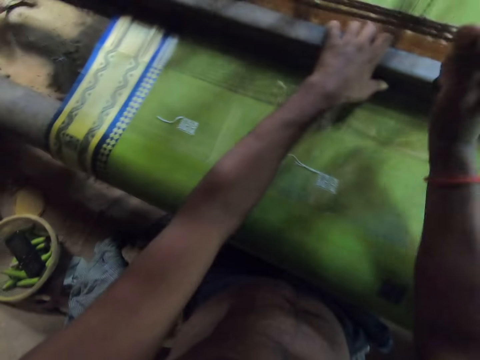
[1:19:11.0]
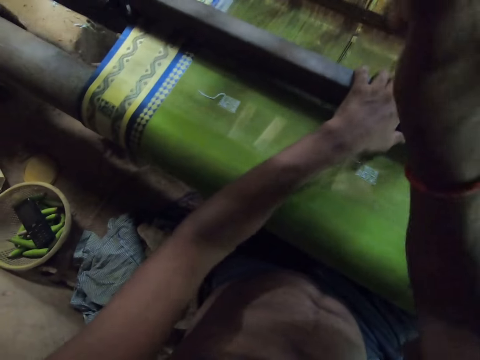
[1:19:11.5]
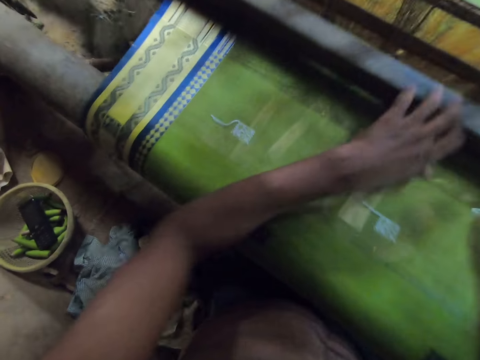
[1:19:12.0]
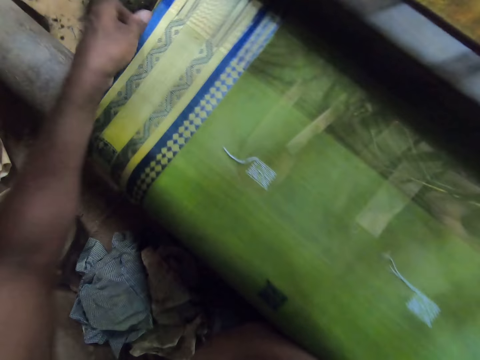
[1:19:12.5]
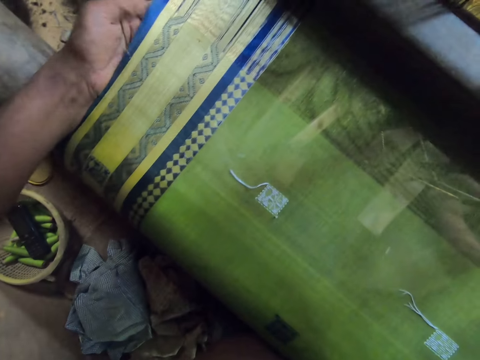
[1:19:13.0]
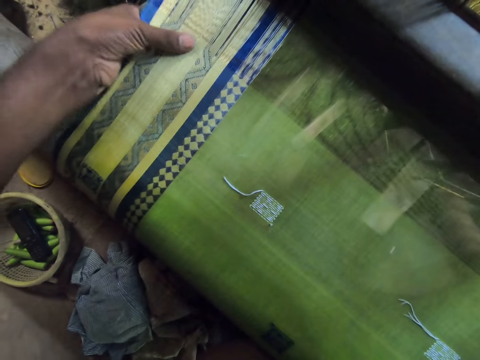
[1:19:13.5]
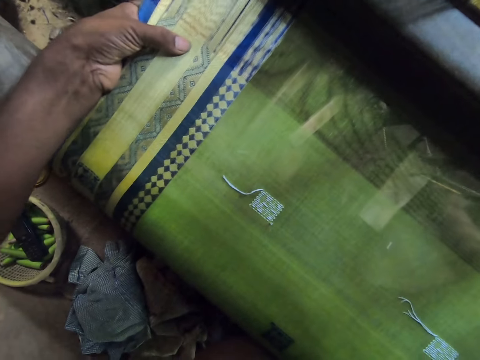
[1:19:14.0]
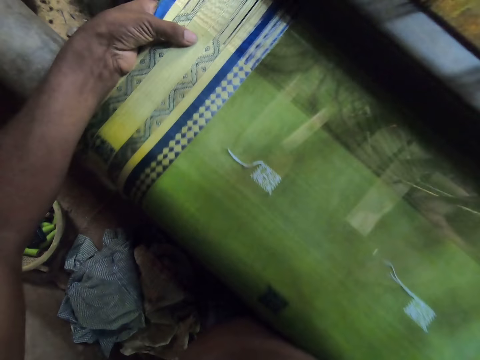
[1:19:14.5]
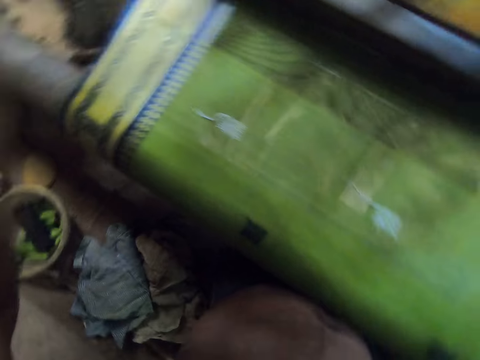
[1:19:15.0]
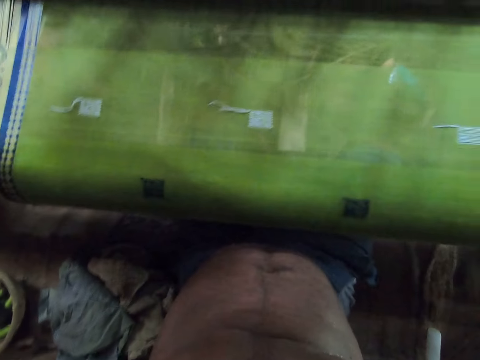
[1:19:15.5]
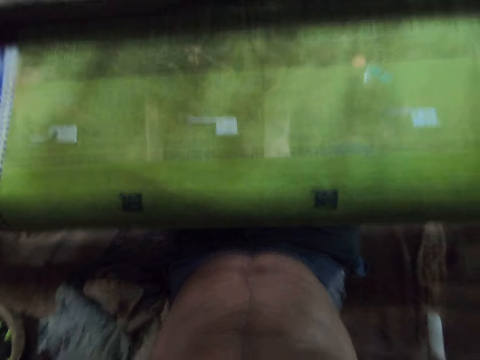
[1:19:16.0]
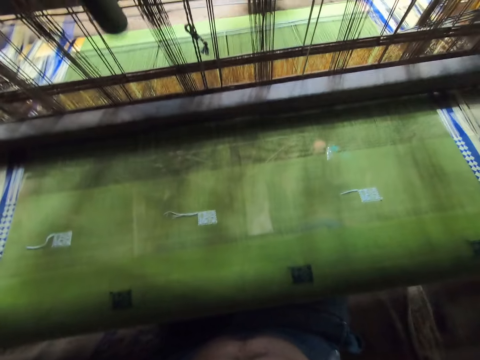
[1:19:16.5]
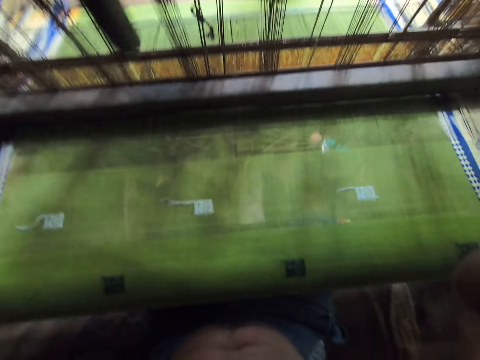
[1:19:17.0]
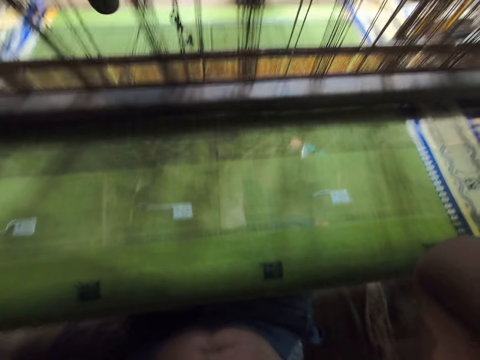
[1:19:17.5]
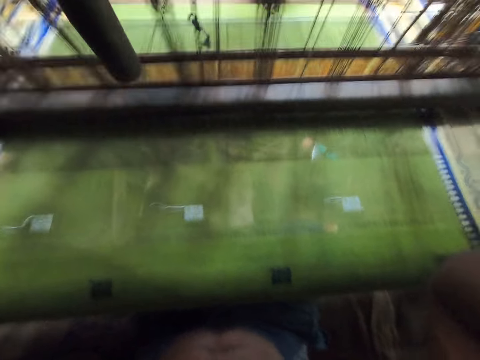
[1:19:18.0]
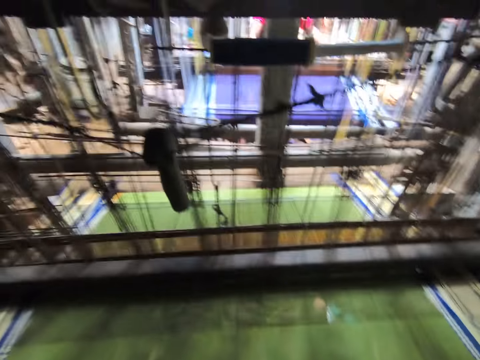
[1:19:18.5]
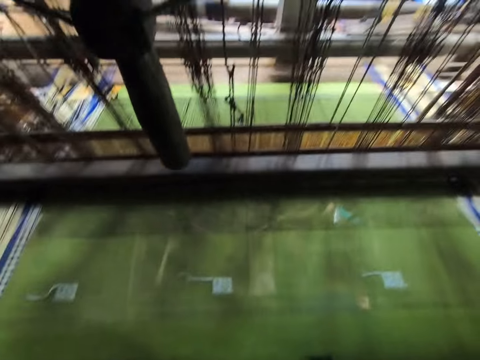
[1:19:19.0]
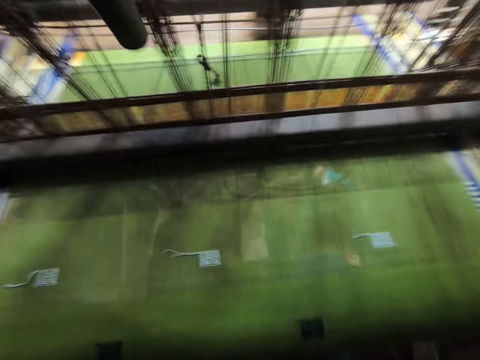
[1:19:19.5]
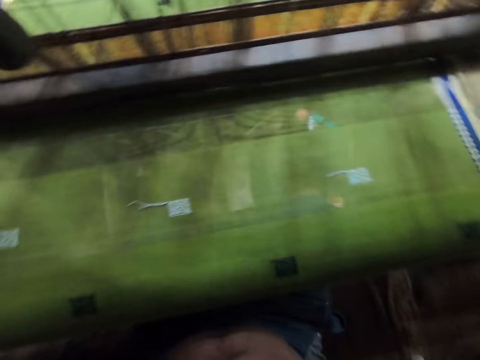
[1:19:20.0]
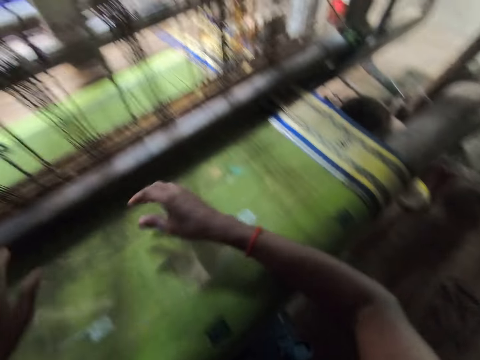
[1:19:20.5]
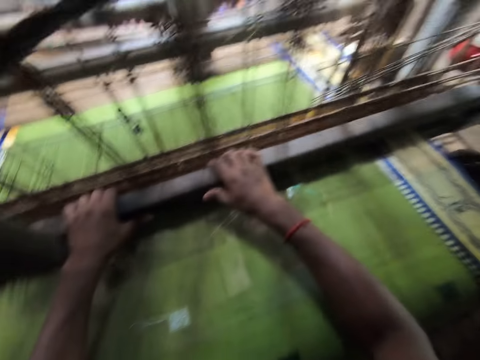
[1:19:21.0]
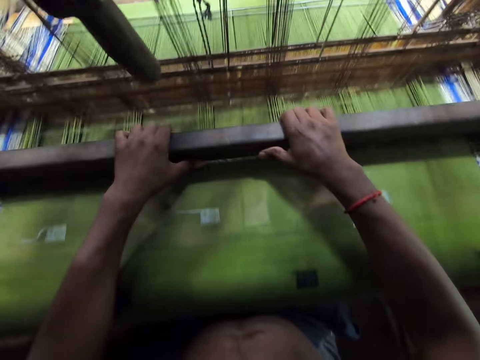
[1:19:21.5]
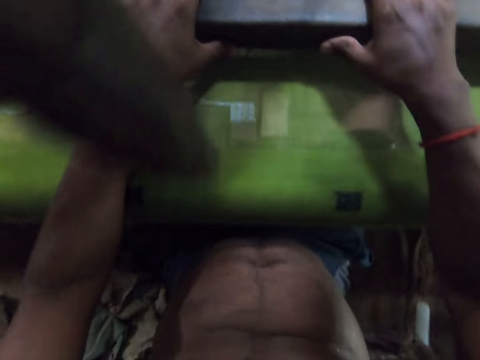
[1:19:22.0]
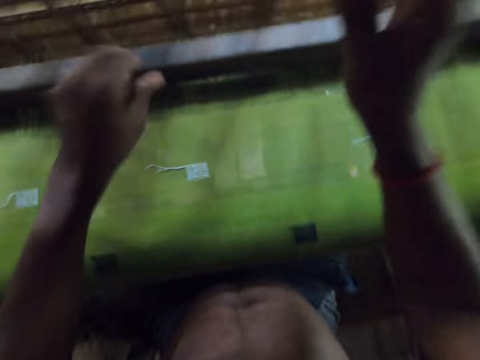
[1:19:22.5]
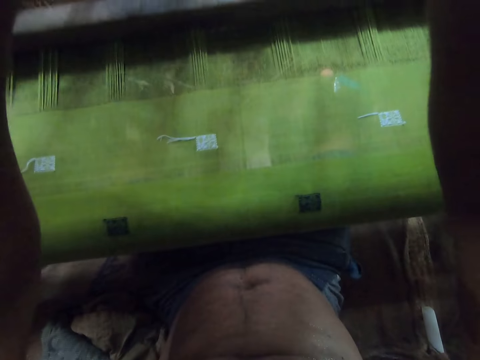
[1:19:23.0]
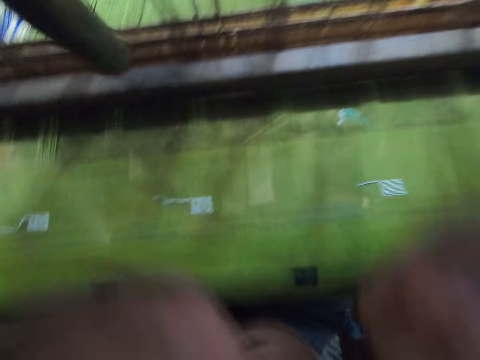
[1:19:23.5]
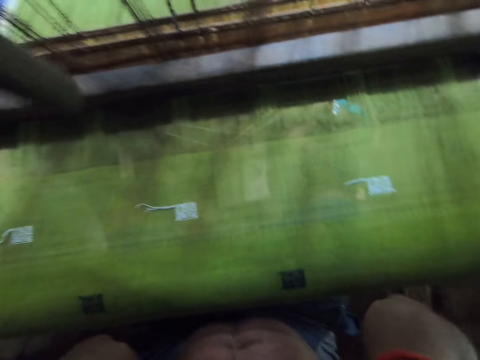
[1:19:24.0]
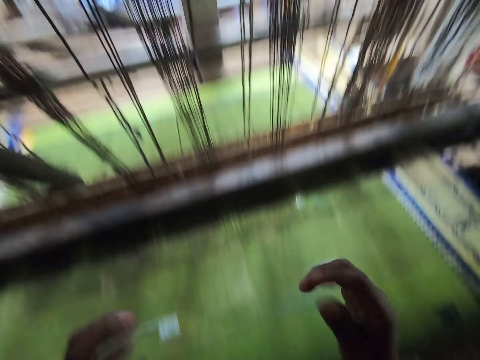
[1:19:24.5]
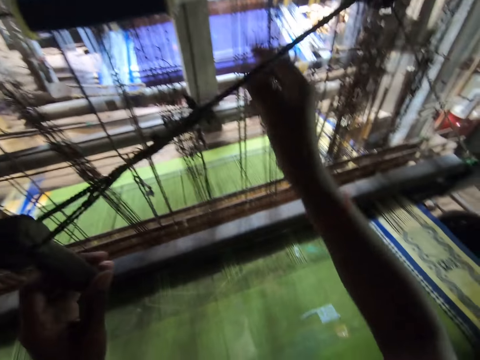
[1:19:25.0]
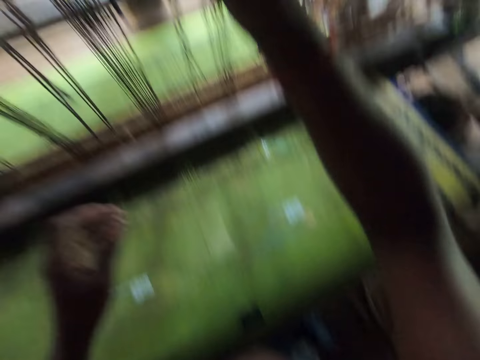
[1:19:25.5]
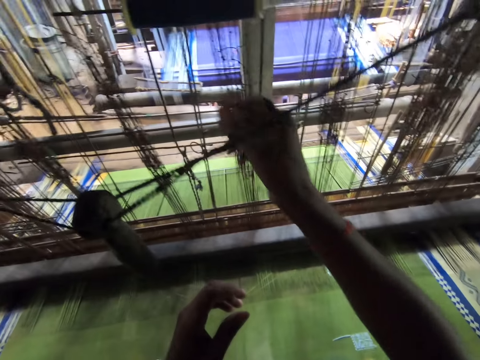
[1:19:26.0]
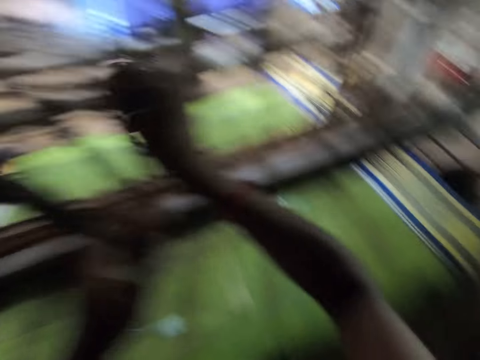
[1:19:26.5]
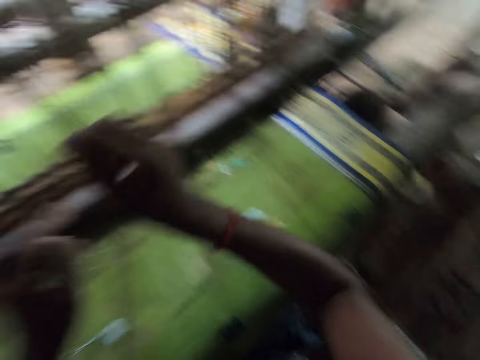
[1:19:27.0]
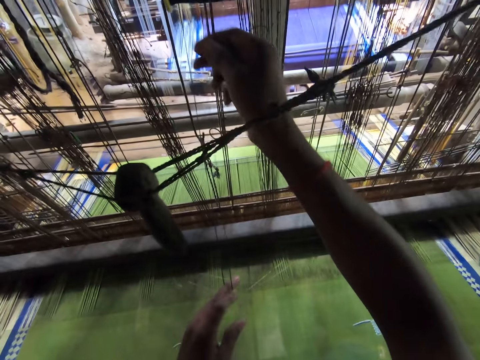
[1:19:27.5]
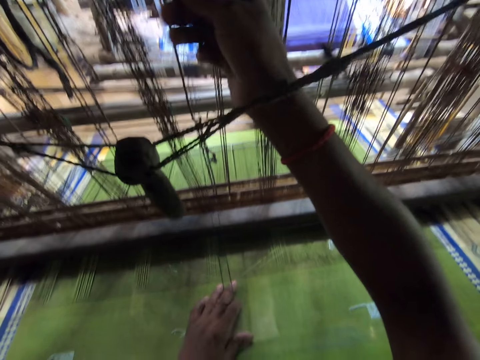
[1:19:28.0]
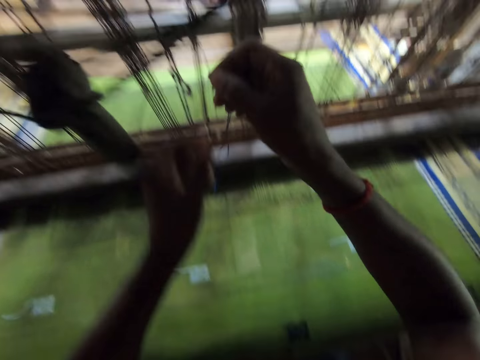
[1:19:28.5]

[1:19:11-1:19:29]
The camera wearer holds the mat on the mat weaving machine with his left hand. He samples the cloth on the textile machine. He does something. He moves the conveyor on the mat weaving machine with both hands. He holds the textile machine. He adjusts a camera with both hands. He does something. He holds a thread on the mat weaving machine with his right hand. He pulls strings. He folds the thread in his right hand around his left hand.

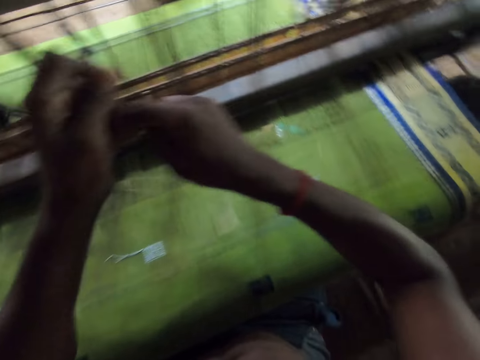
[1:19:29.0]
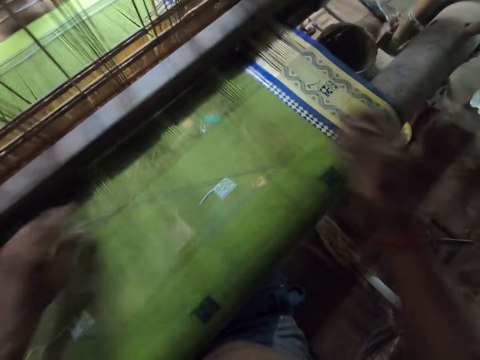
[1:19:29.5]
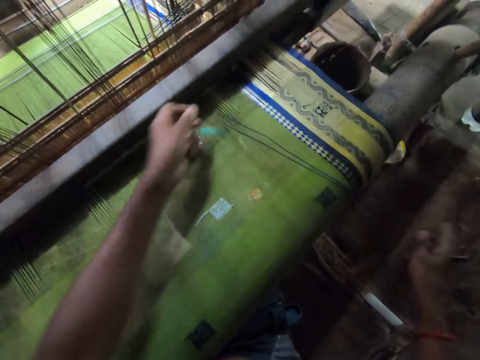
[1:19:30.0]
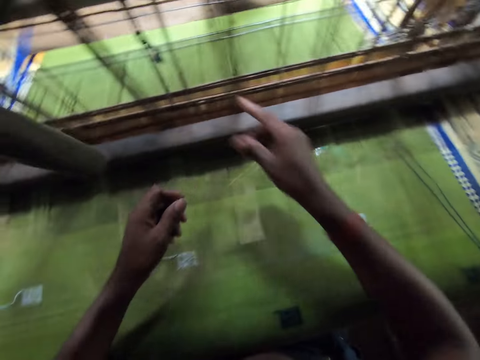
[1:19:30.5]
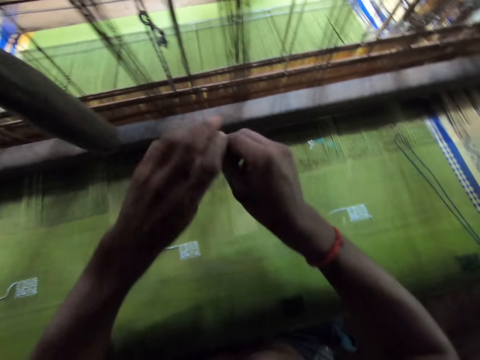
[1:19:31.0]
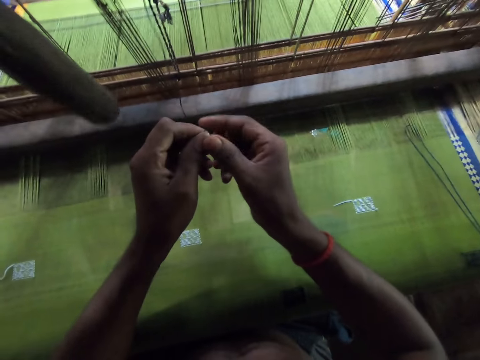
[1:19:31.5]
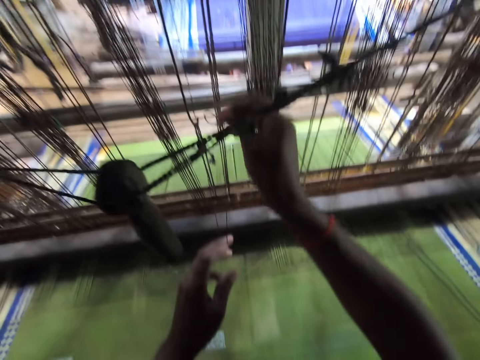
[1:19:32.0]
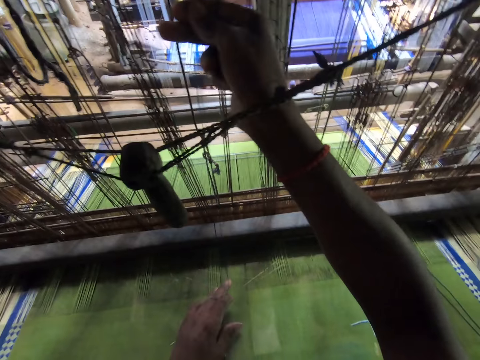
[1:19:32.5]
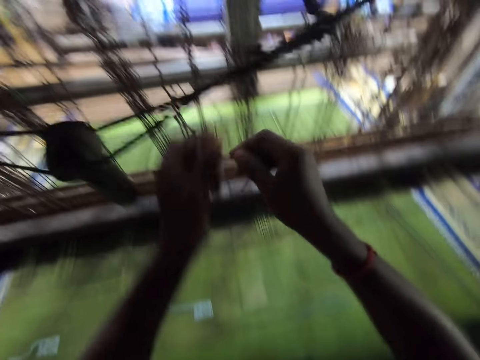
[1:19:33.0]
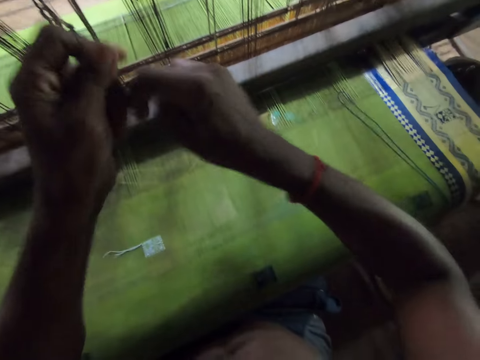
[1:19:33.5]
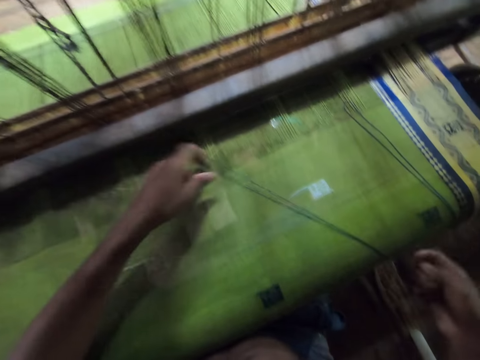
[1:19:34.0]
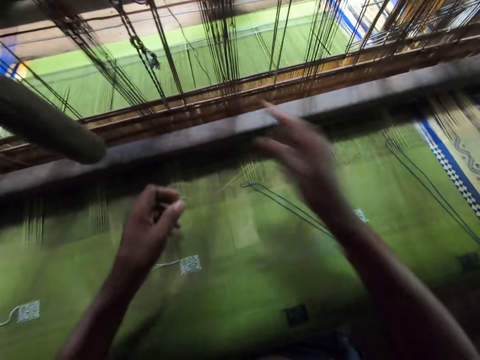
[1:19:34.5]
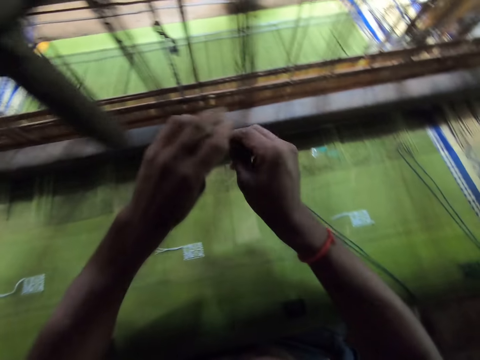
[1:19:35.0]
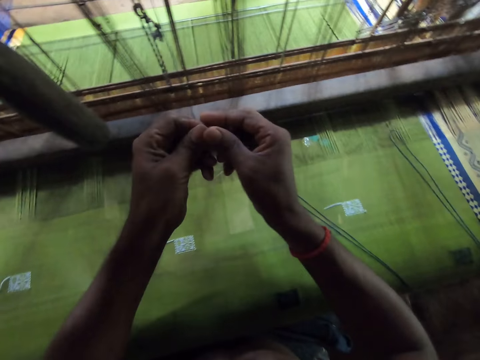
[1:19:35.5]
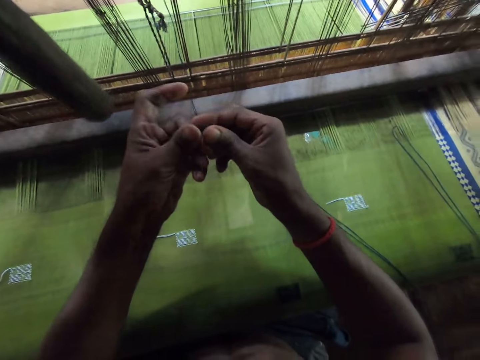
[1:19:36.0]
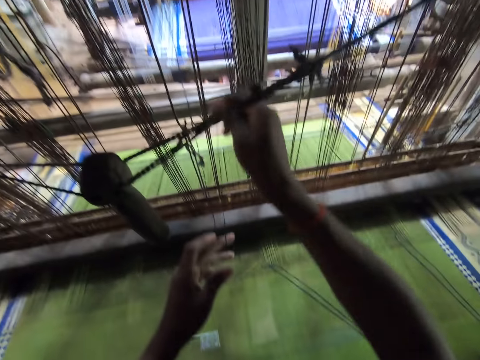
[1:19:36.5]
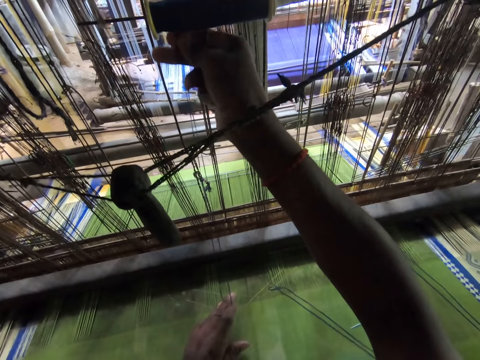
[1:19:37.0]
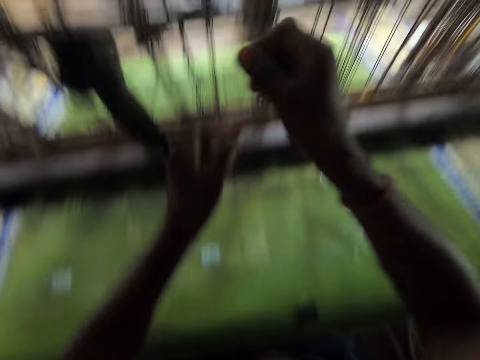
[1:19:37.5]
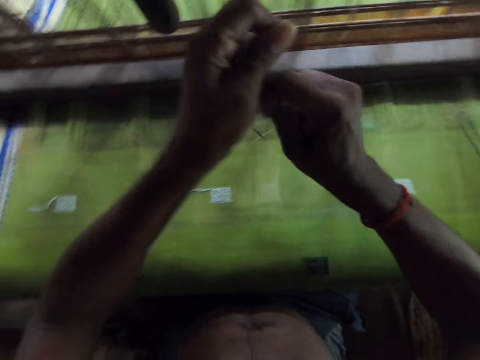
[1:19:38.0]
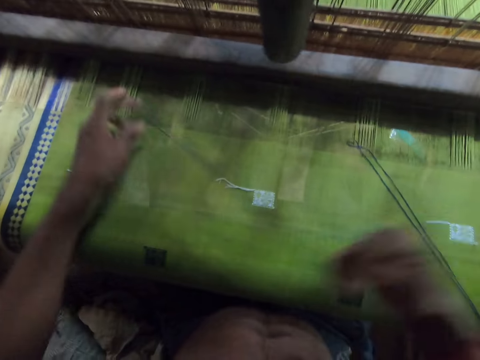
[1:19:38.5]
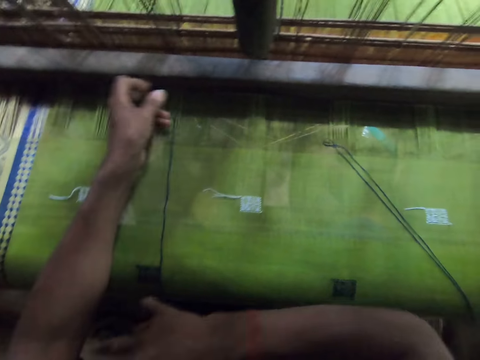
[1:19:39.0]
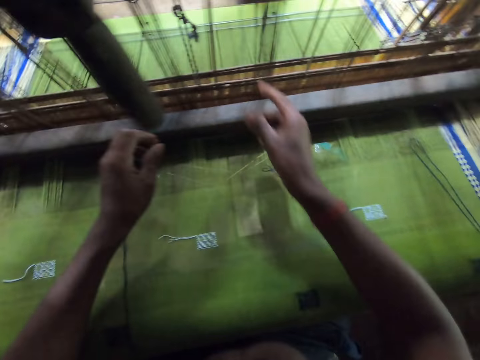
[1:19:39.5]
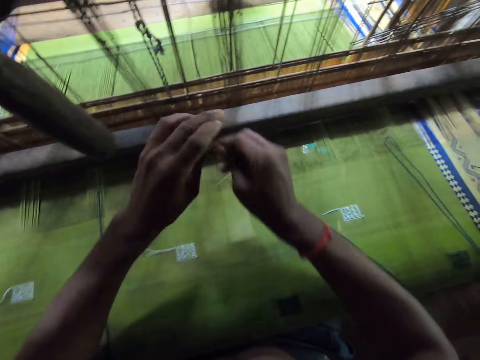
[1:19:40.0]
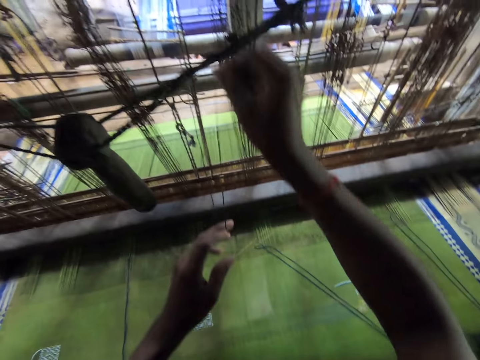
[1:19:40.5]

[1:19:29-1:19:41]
The camera wearer cuts the thread with both hands. He drops the thread in his hands on the mat on the mat weaving machine. He holds a thread on the mat weaving machine with his right hand. He pulls a string. He folds the thread in his right hand around his left hand. He cuts the thread with both hands. He drops the thread in his hands on the mat on the mat weaving machine. He holds a thread on the mat weaving machine with his right hand. He pulls a string. He folds the thread in his right hand around his left hand. He cuts the thread with both hands. He drops the thread in his hands on the mat on the mat weaving machine. He holds a thread on the mat weaving machine with his right hand. He folds the thread in his right hand around his left hand. He pulls a string.
